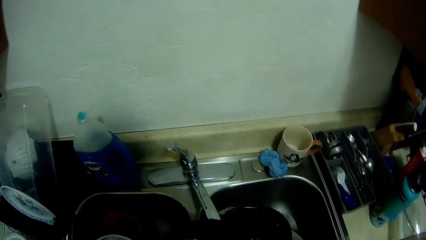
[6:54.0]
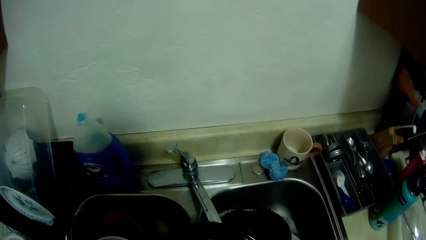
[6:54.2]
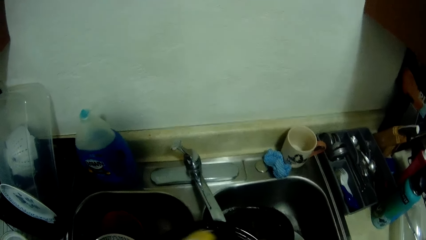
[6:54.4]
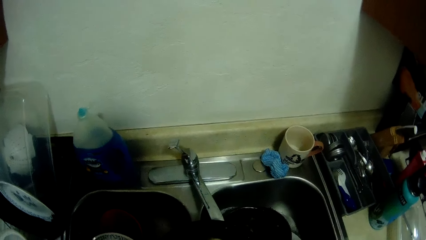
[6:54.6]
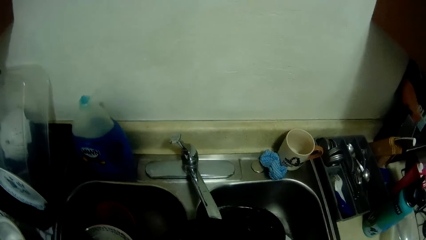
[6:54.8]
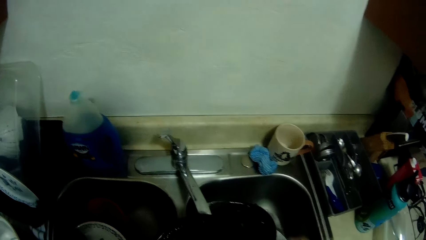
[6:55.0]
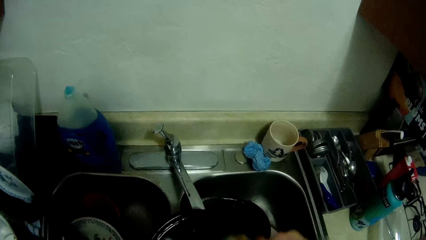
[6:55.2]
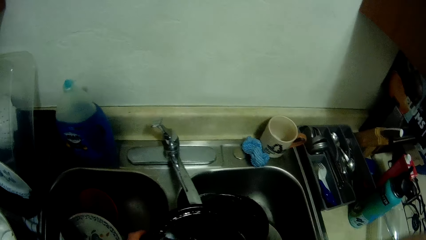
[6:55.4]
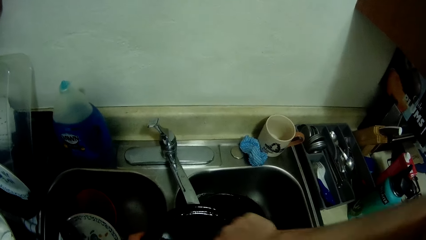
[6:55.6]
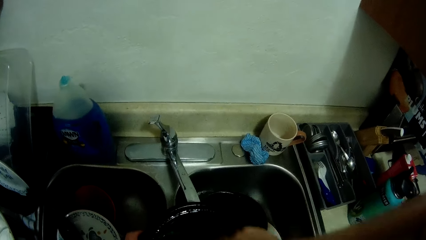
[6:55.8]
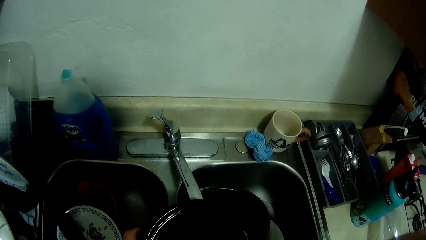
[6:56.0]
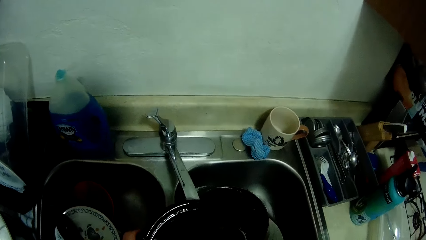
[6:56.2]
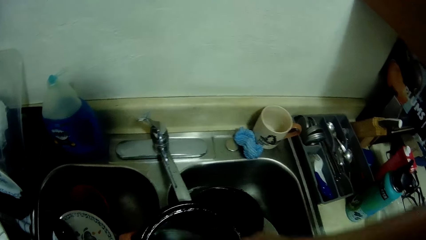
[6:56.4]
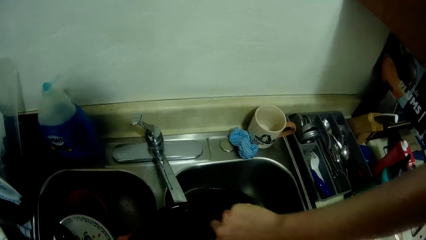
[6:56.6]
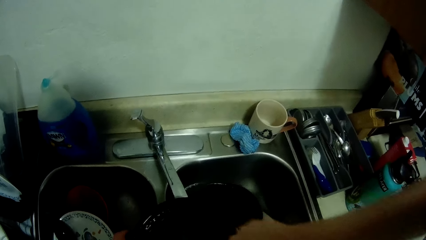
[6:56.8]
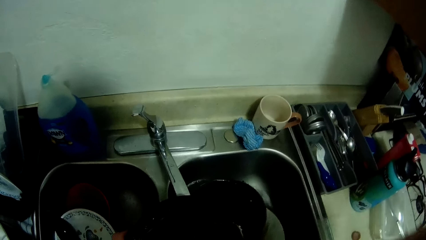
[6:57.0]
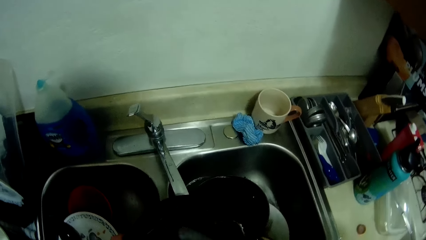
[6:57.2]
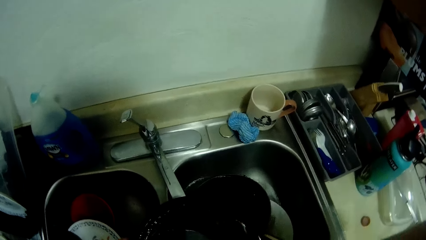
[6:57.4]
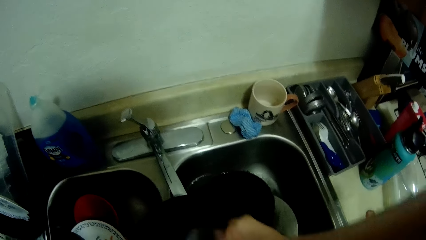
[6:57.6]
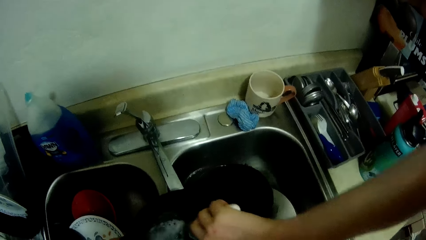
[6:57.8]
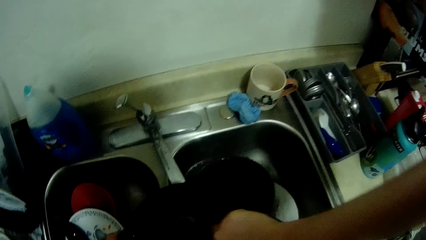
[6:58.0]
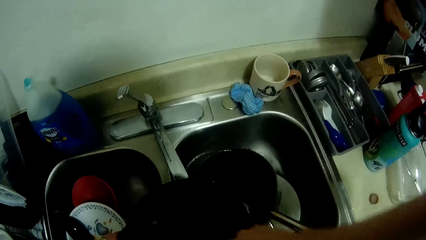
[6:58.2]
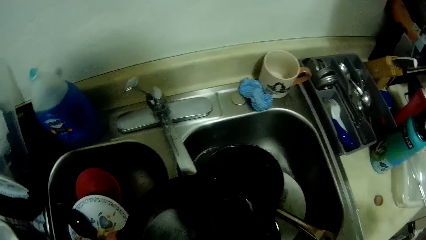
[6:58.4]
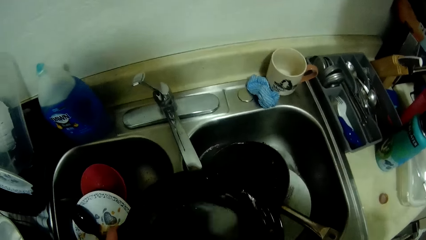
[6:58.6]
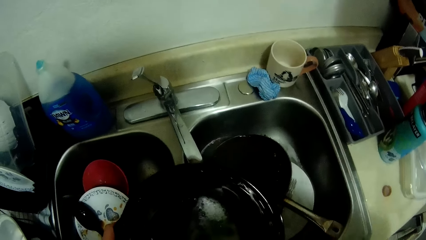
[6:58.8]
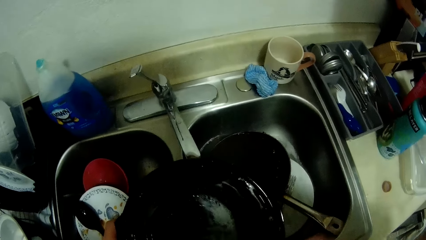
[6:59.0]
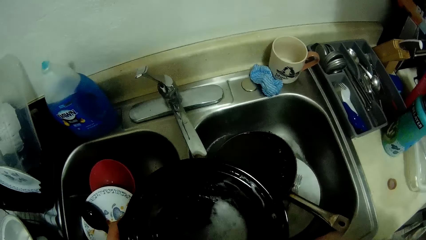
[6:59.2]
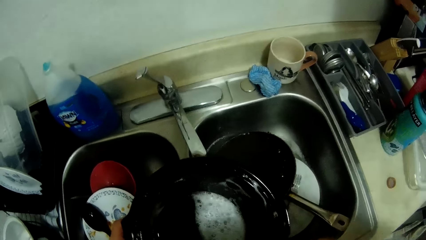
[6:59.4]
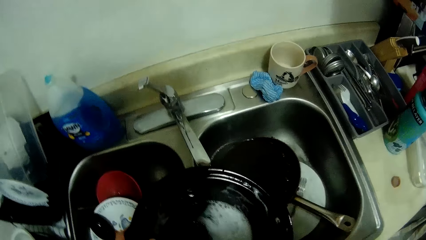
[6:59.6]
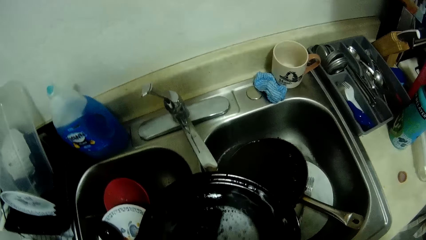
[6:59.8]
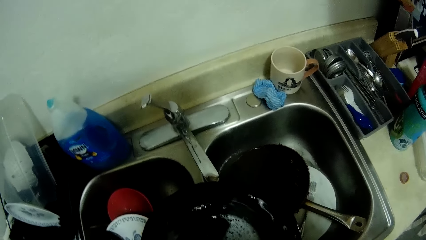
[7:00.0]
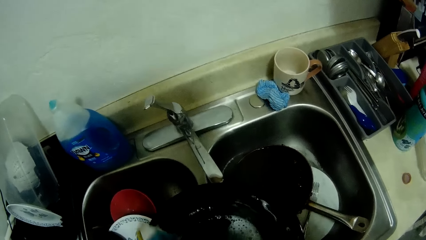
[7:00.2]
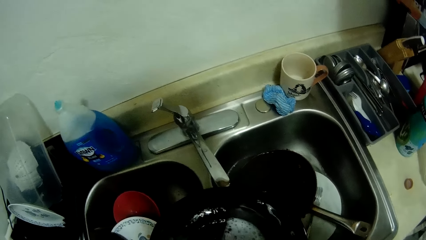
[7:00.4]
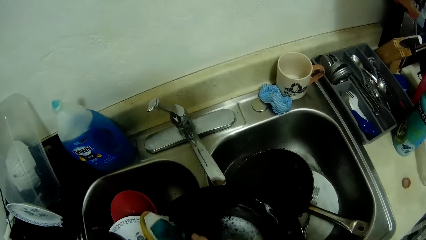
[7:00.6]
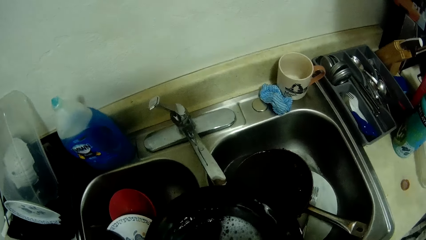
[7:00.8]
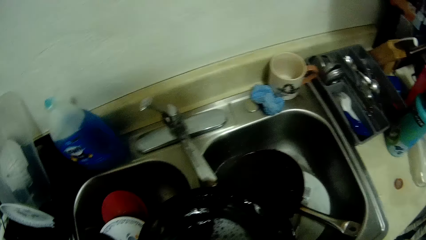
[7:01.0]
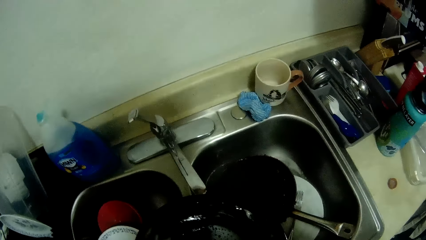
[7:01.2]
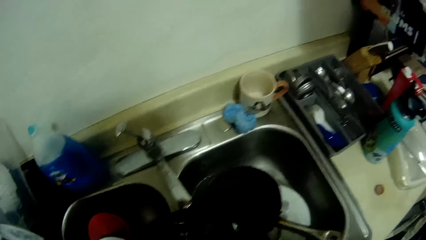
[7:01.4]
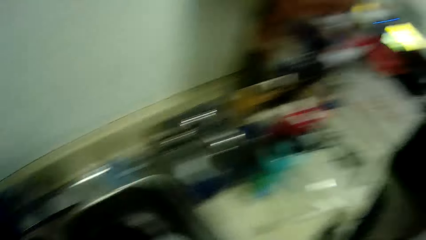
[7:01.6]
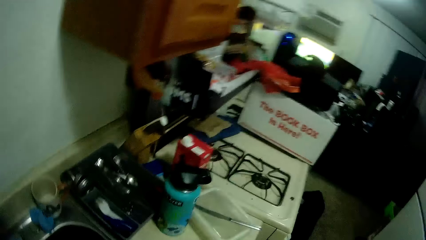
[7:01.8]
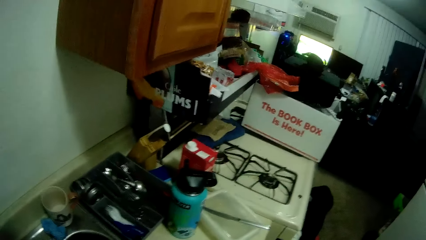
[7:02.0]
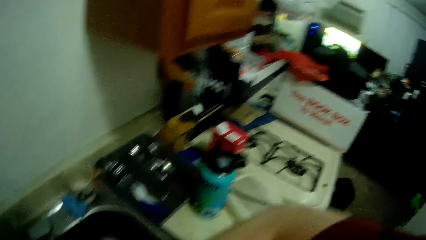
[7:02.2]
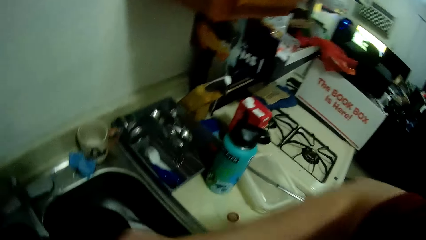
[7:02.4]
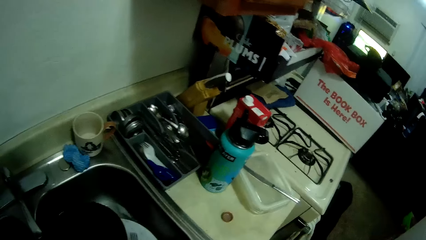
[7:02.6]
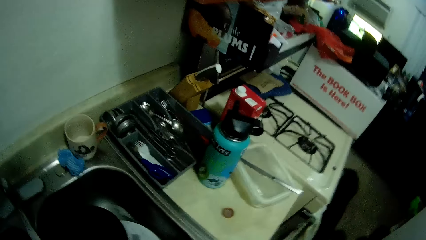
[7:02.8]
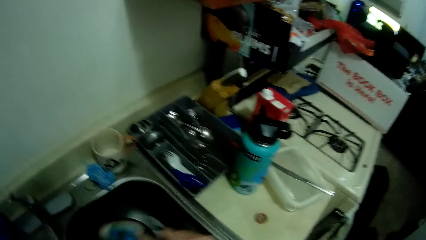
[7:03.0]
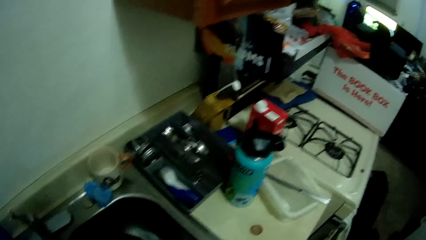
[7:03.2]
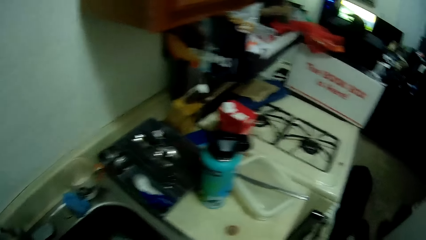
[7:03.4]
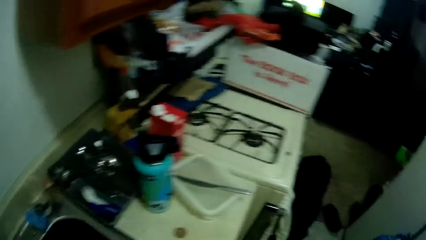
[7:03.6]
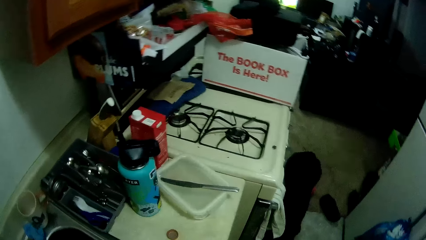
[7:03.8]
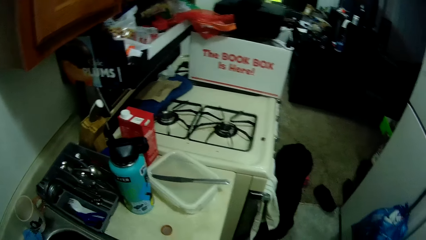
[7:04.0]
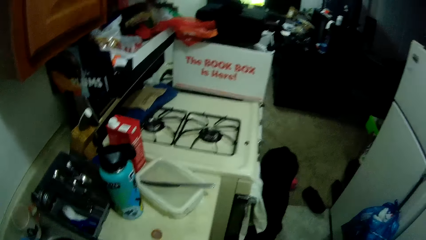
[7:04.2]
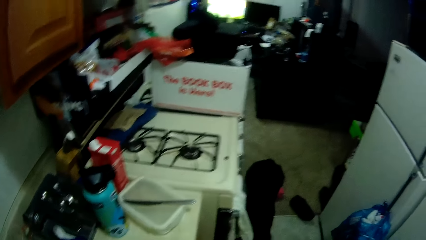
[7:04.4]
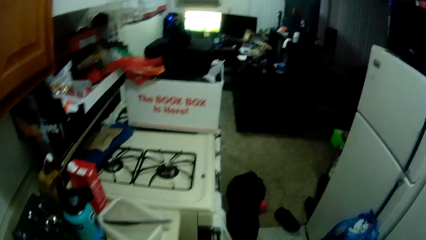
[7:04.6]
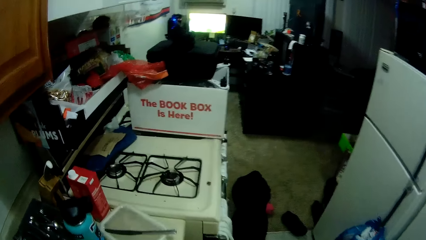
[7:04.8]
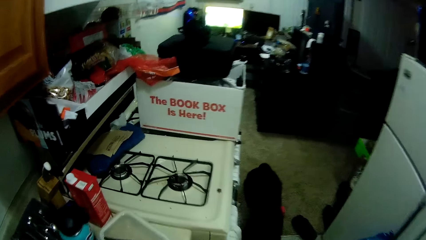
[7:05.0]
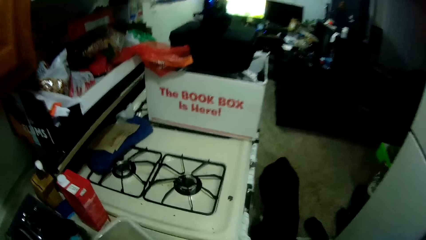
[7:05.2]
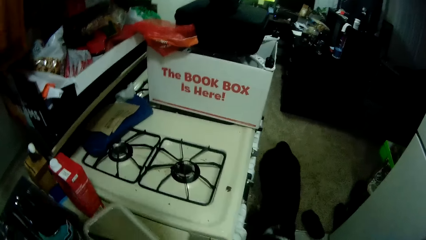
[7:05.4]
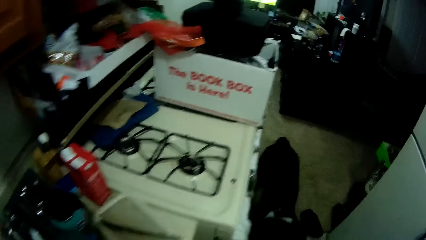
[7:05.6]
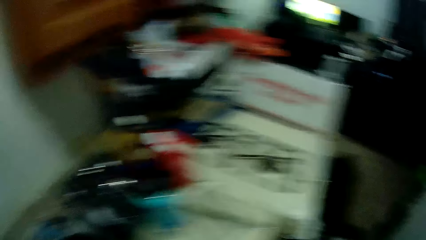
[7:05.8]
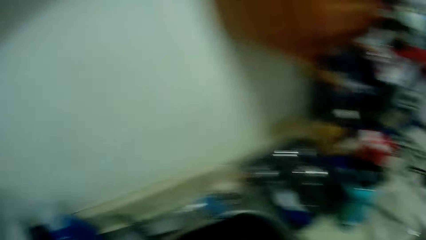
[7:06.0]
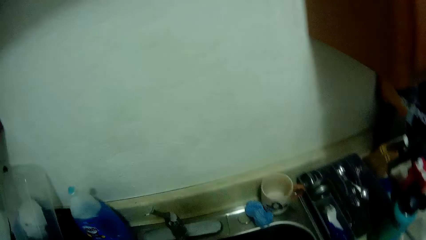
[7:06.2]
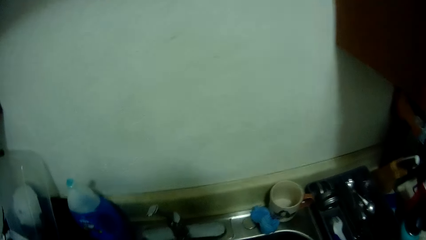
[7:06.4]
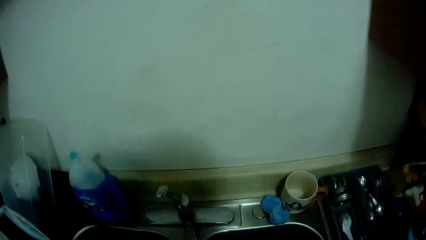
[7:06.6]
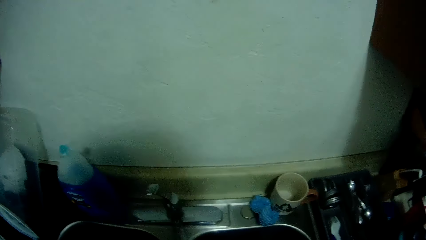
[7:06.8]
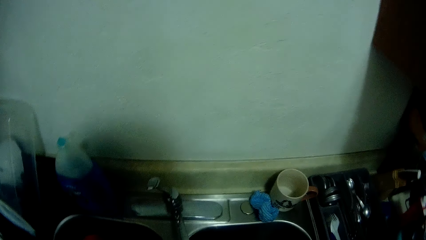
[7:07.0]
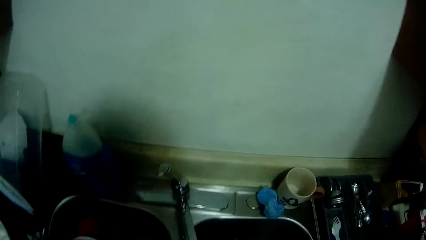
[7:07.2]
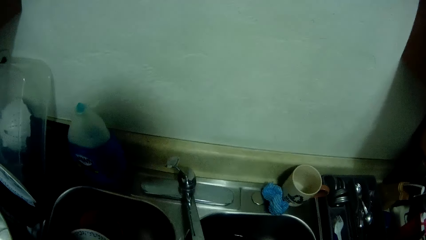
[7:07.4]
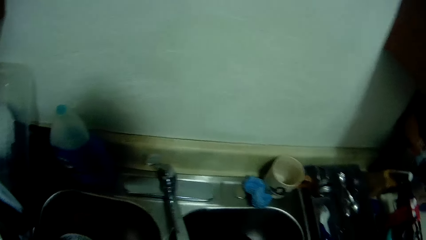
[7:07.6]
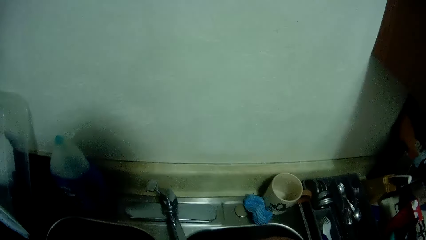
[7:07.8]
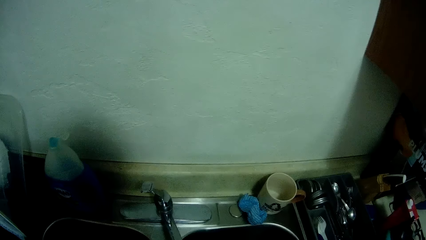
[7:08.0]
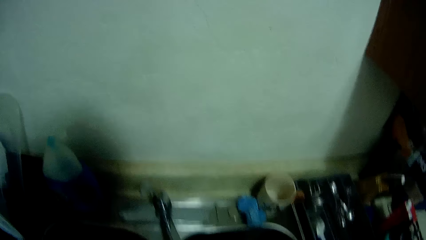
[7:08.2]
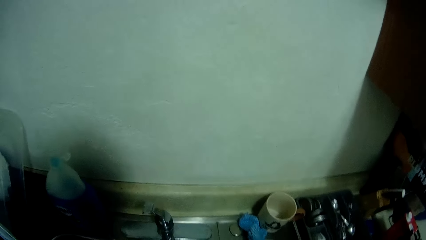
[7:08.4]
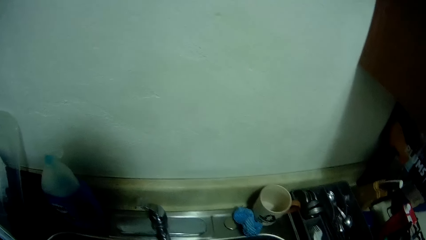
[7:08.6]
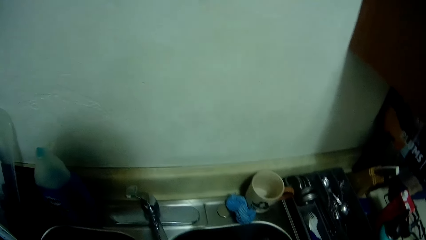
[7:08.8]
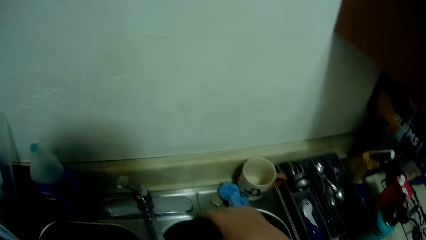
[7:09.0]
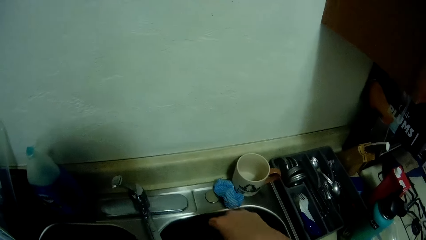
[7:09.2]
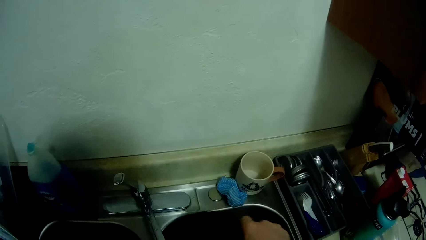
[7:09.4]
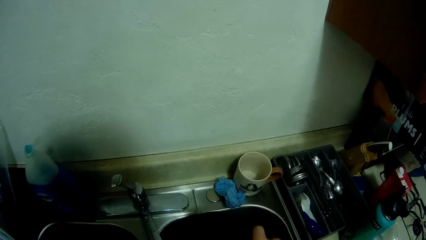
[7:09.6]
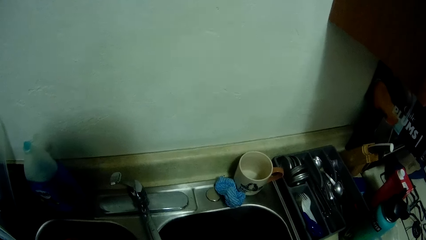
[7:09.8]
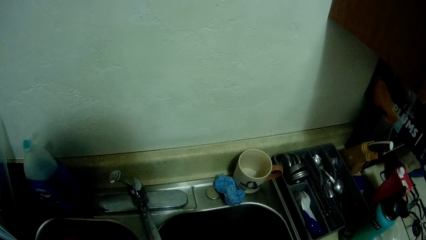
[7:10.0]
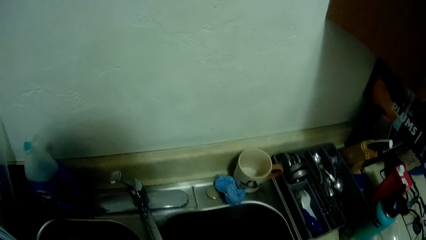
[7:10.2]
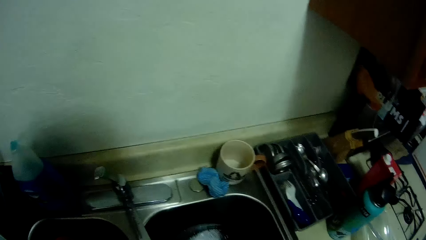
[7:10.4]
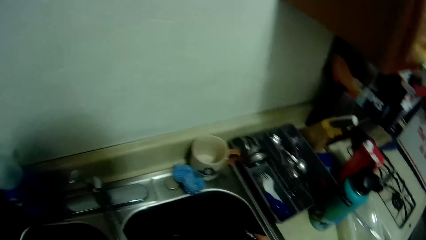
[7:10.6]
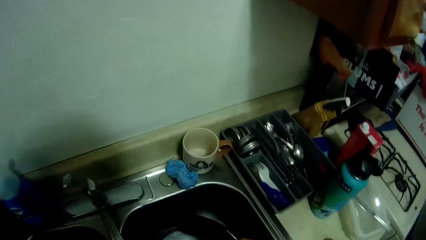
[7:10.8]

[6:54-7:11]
The camera wearer washes the cooking pot with the brush. They look at the dog.
